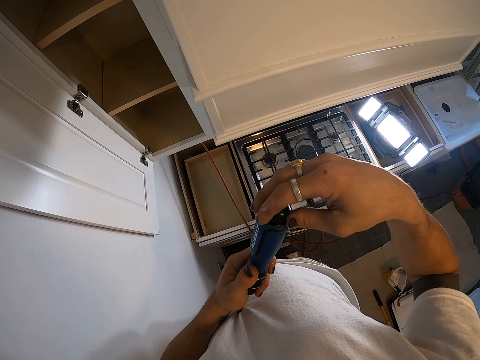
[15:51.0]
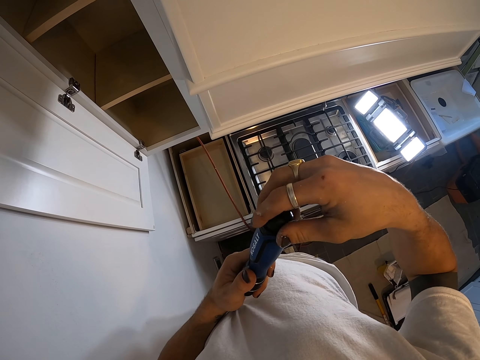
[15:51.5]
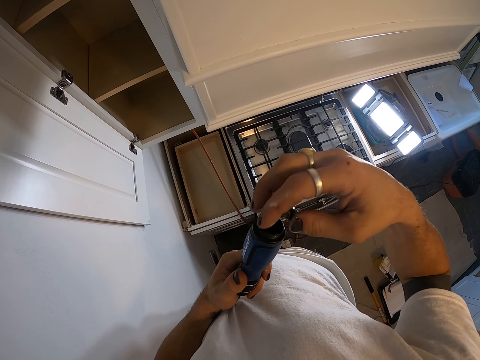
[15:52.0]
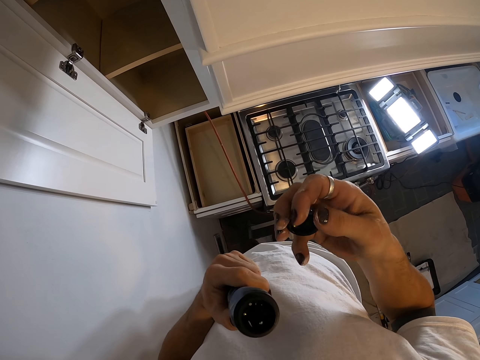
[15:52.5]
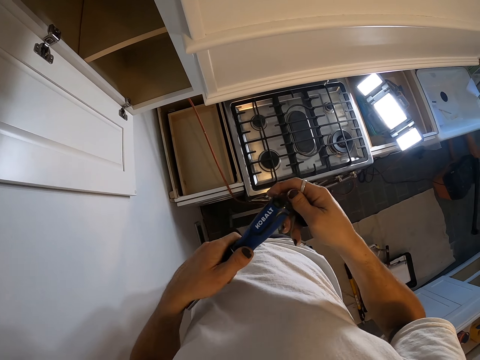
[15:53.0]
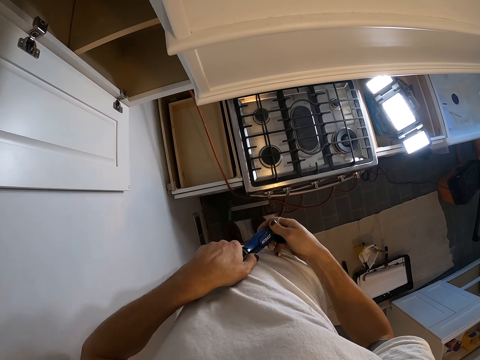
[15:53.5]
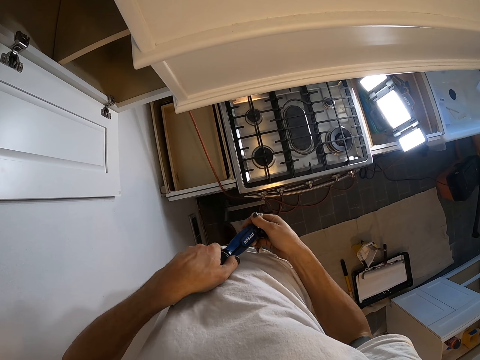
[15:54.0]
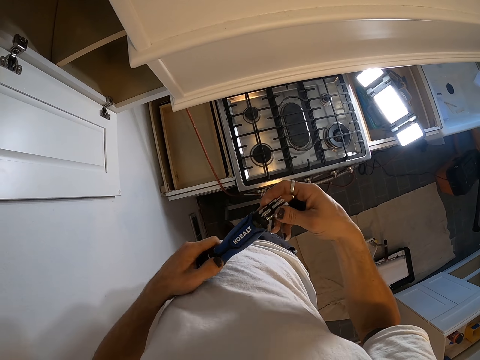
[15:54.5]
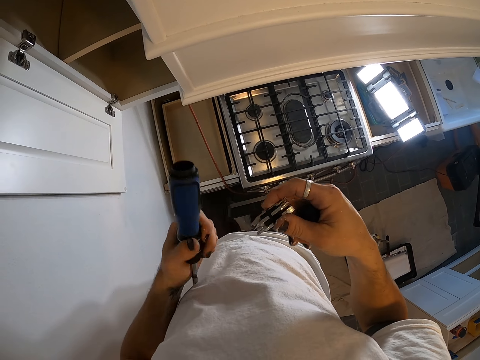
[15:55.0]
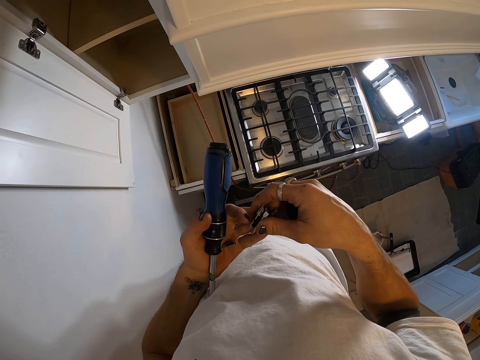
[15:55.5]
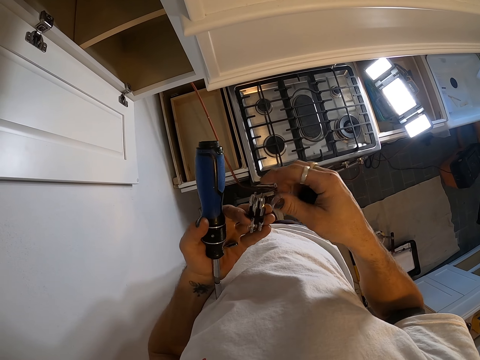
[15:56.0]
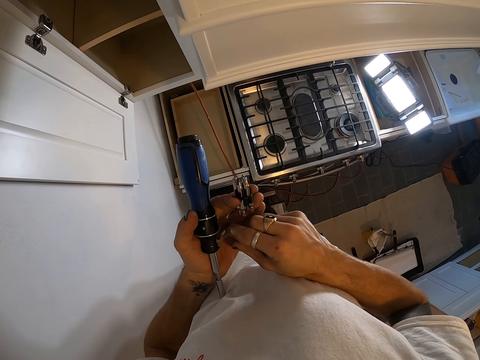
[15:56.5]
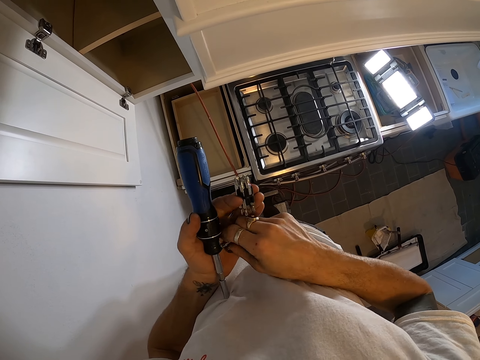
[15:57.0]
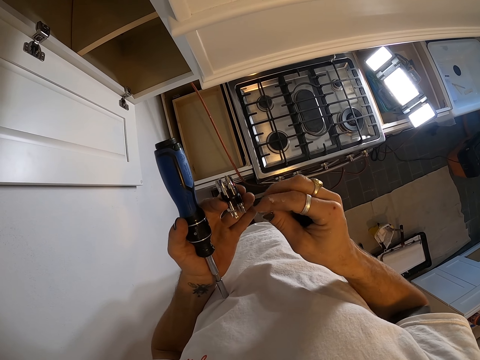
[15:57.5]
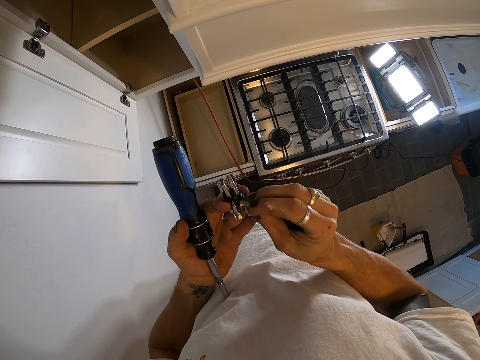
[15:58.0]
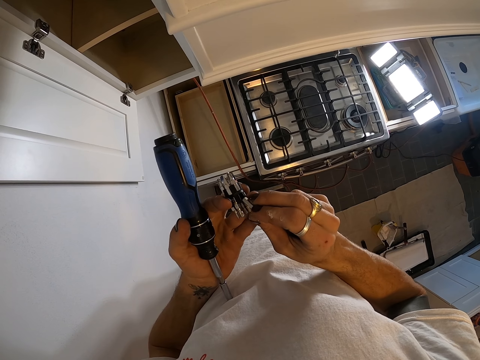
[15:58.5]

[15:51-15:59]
The camera wearer pours the driver blades.

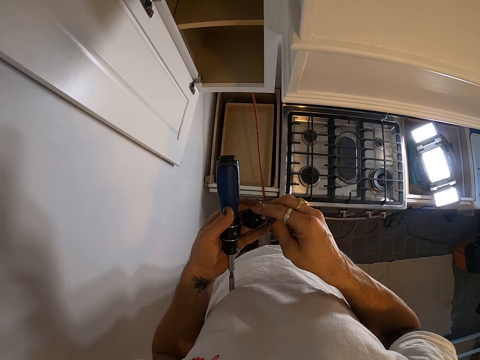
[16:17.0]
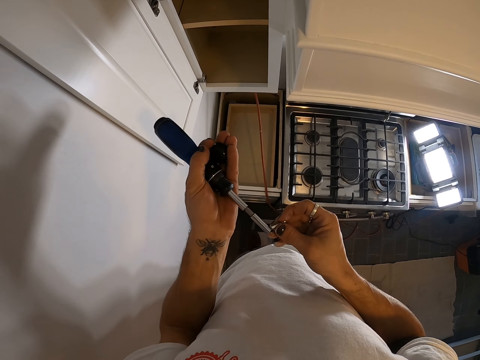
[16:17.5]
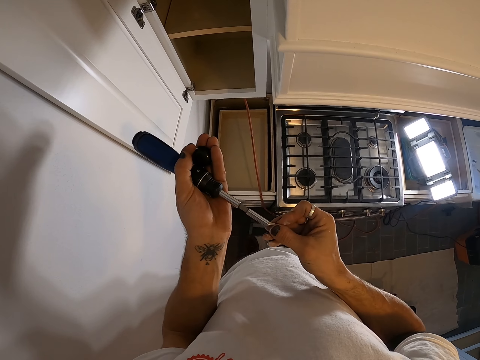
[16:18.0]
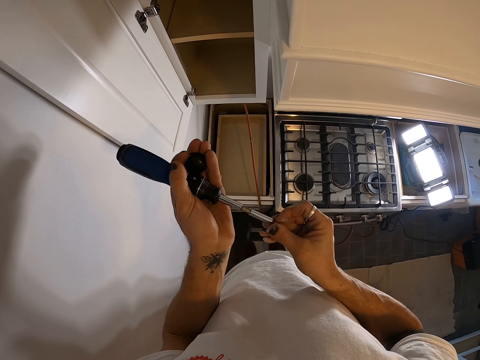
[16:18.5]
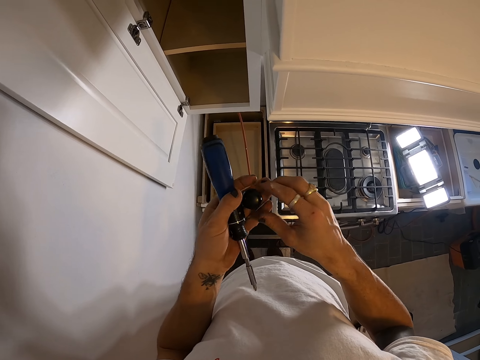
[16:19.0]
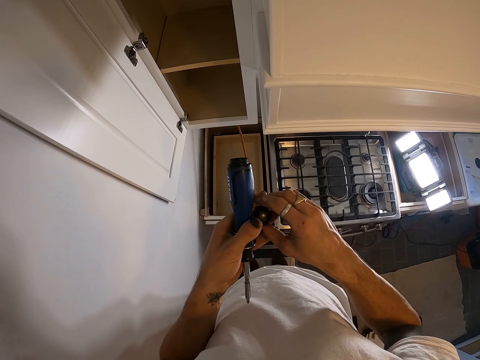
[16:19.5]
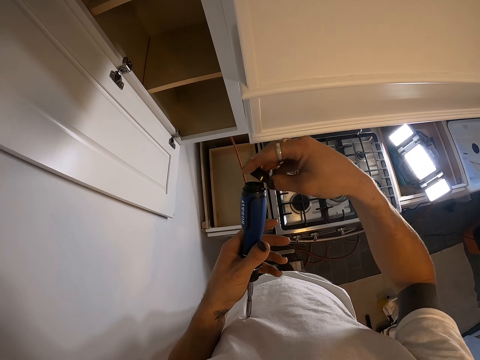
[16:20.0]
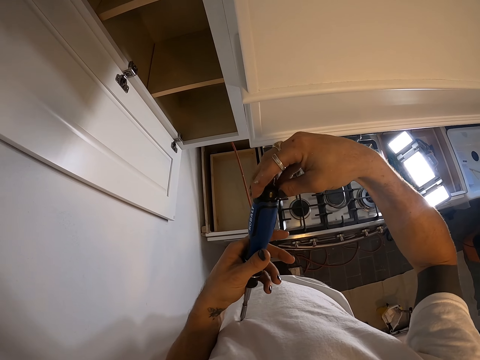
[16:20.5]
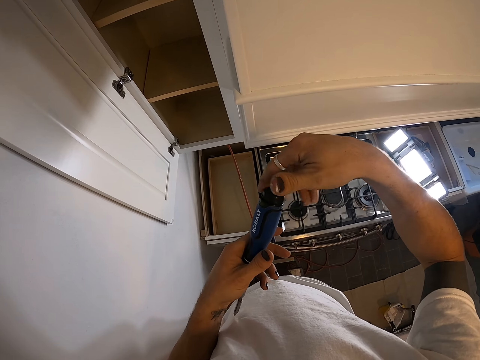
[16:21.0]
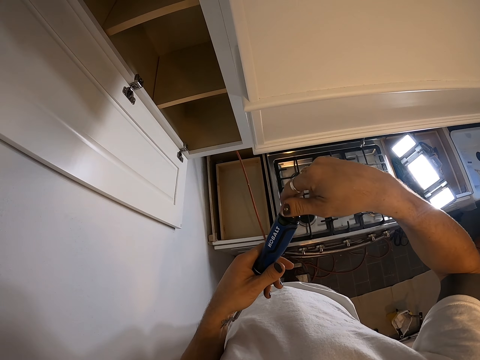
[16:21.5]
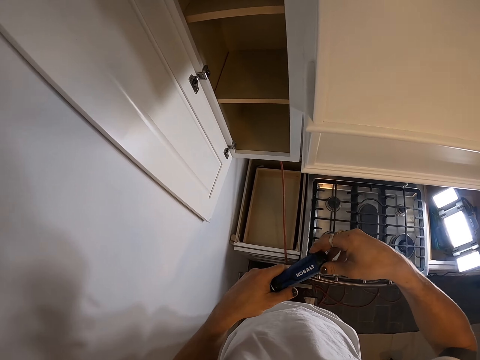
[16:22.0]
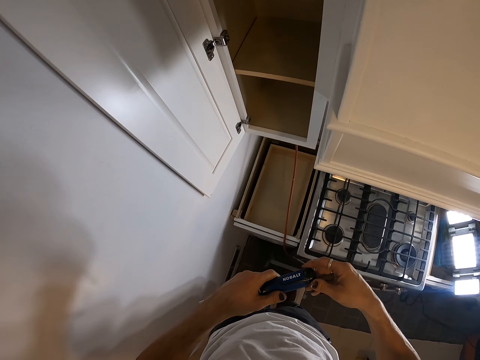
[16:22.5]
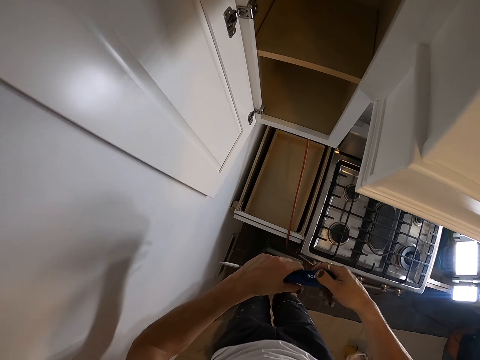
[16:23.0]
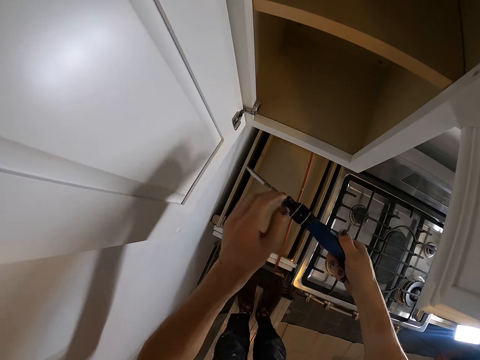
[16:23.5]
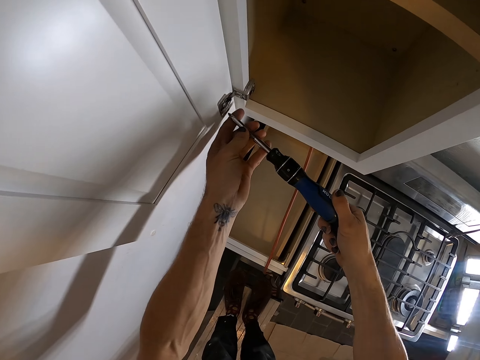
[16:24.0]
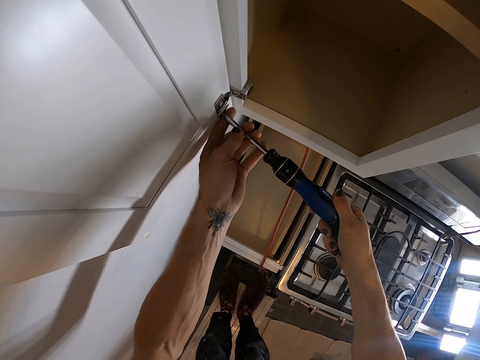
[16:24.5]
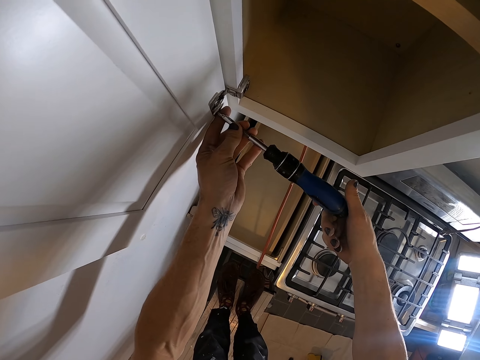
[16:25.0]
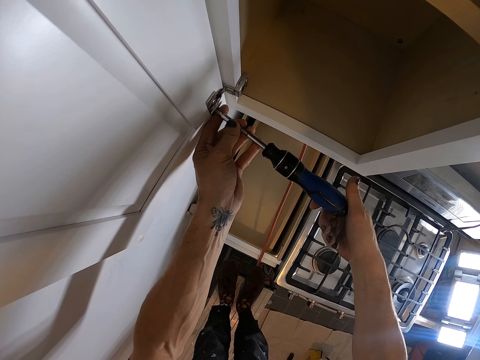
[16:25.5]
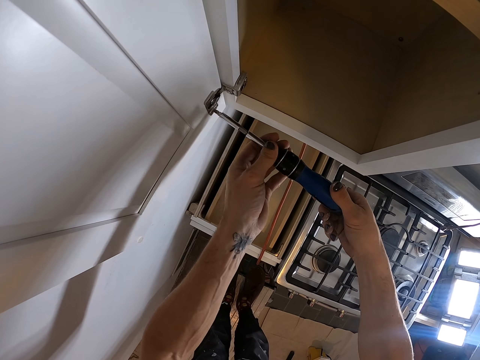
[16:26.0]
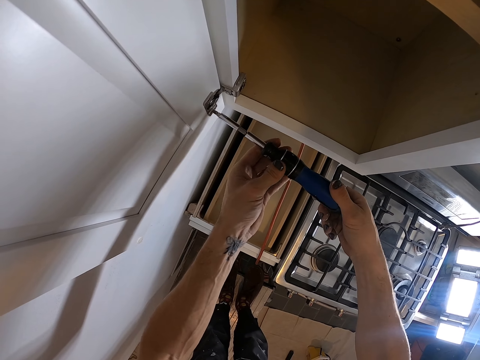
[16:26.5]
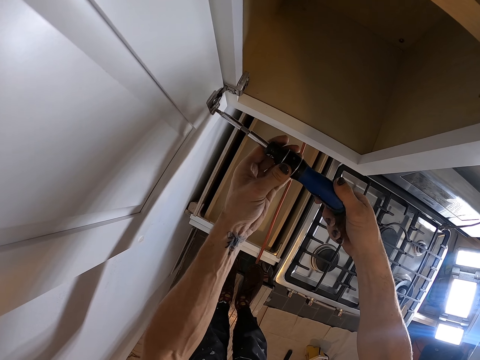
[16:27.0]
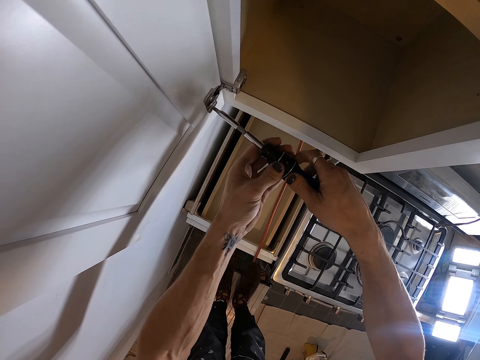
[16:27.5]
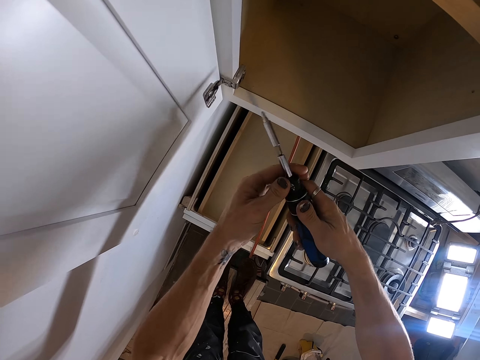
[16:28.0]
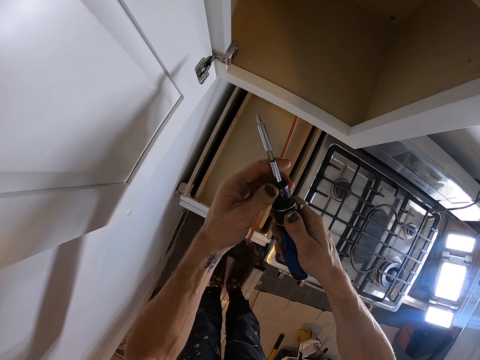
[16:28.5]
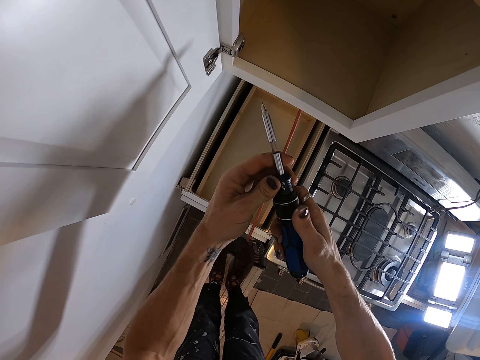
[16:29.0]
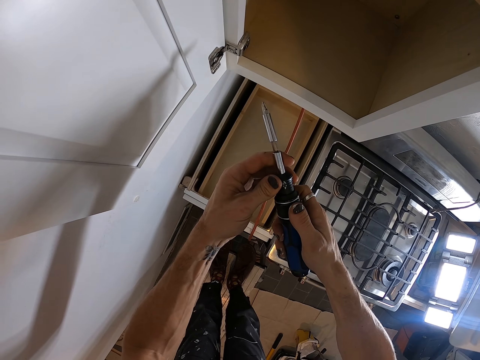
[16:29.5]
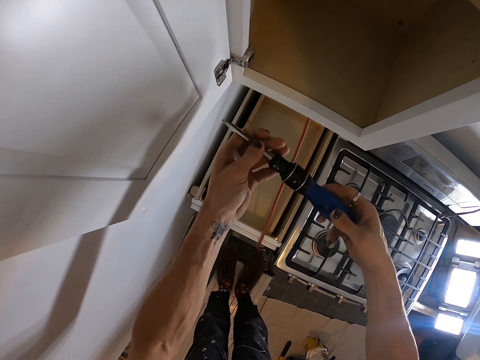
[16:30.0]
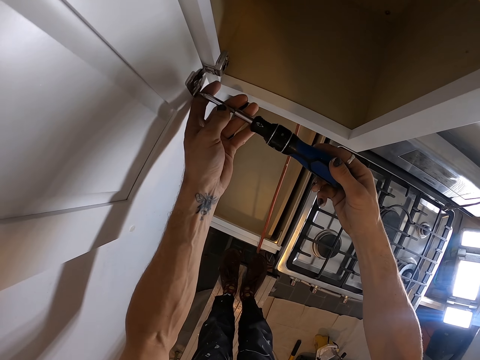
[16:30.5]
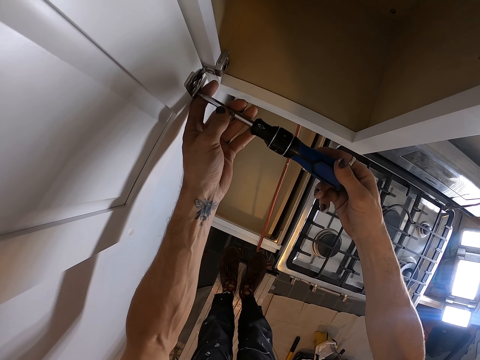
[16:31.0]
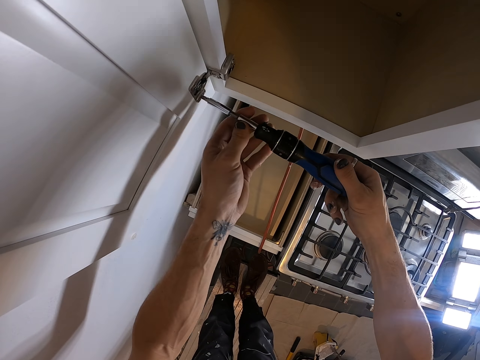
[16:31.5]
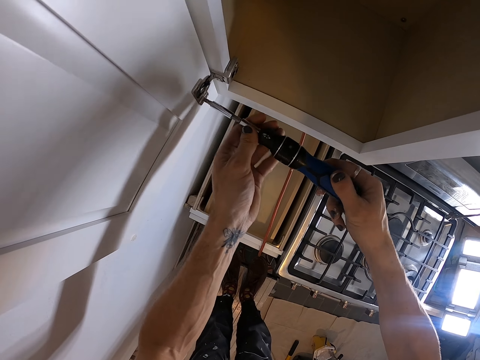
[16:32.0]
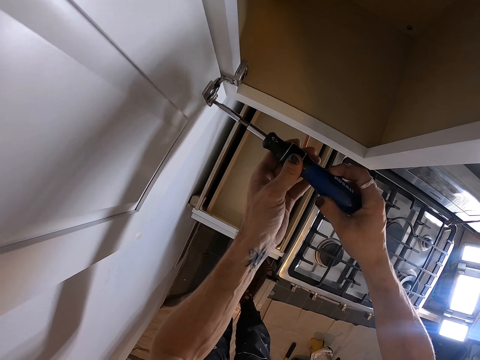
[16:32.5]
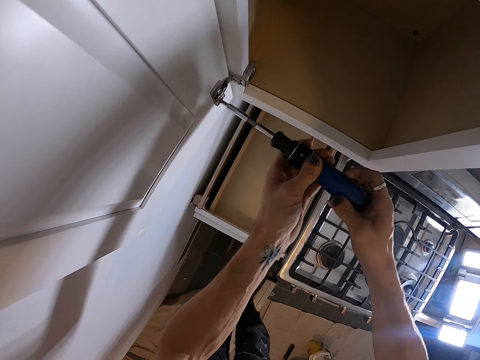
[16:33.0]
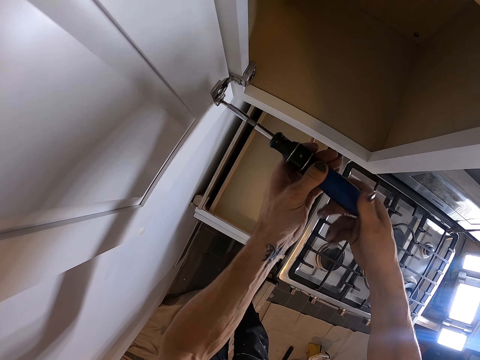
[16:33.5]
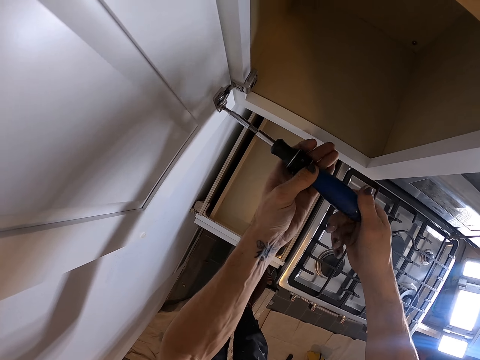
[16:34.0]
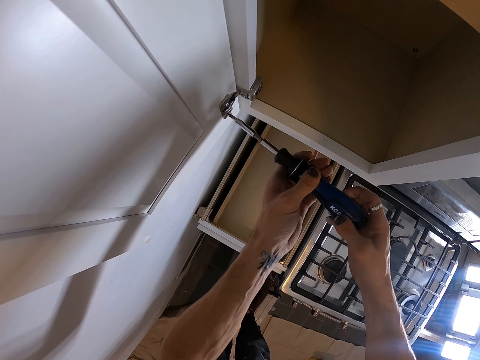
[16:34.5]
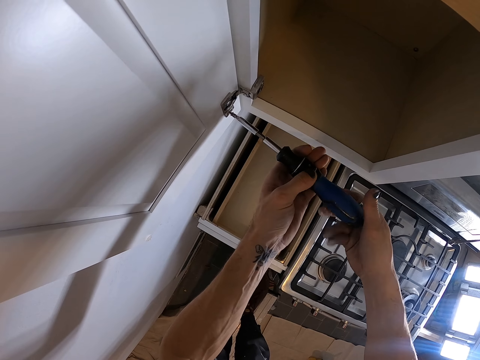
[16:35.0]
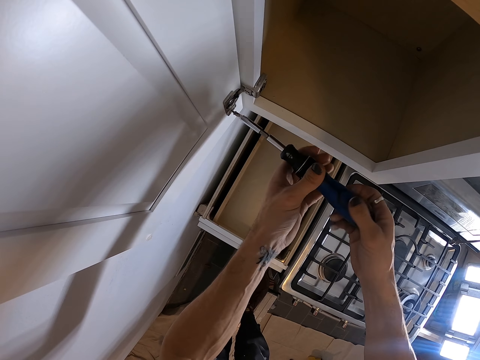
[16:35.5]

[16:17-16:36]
The camera wearer adjusts the screwdriver blade. They close the screwdriver. They use the tester to open the nail.
